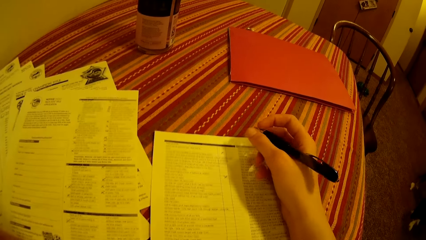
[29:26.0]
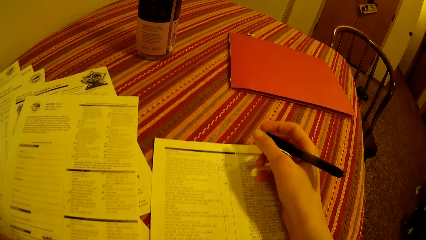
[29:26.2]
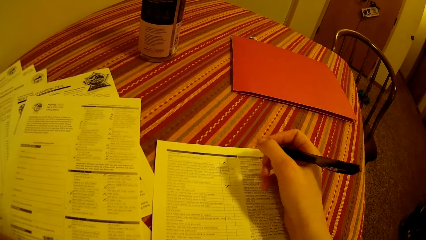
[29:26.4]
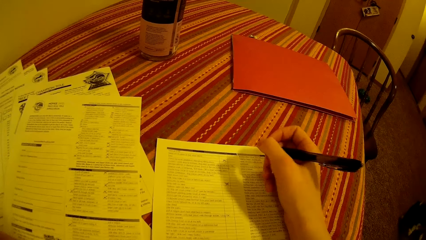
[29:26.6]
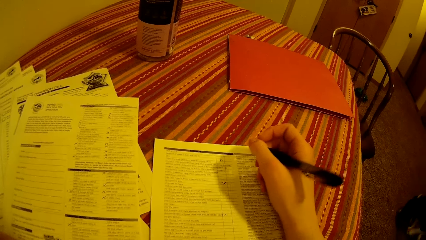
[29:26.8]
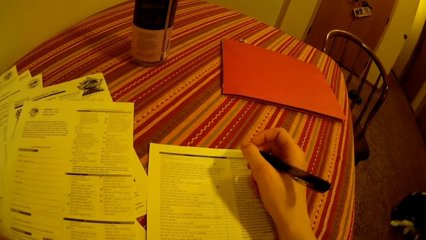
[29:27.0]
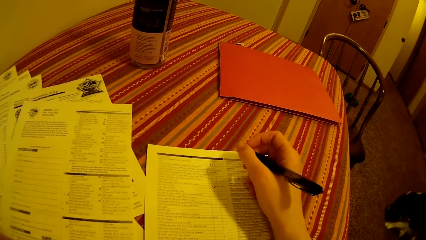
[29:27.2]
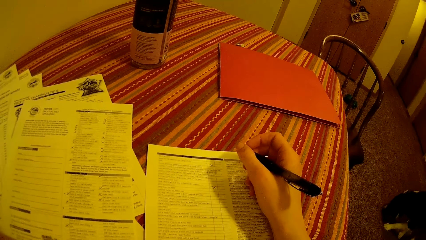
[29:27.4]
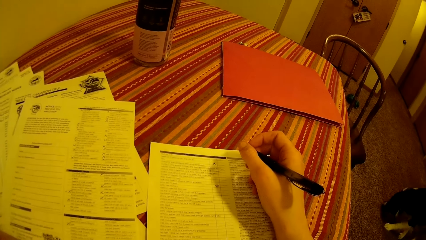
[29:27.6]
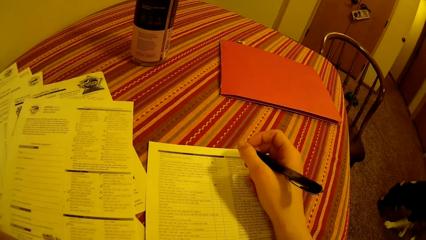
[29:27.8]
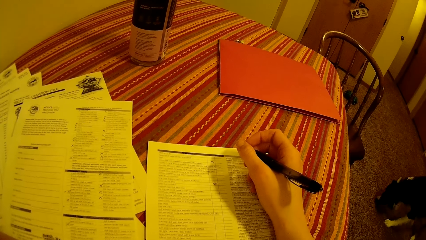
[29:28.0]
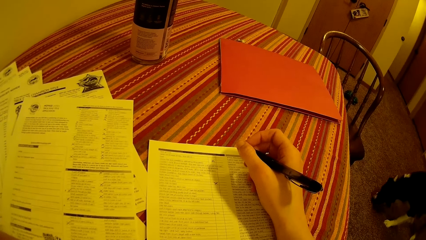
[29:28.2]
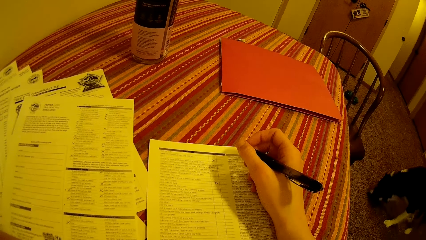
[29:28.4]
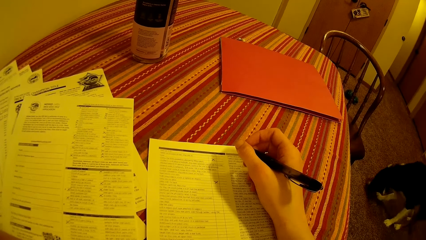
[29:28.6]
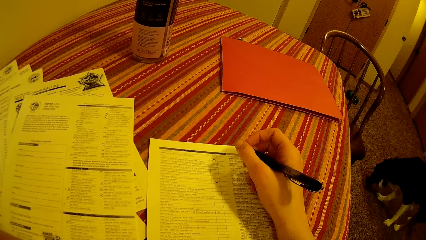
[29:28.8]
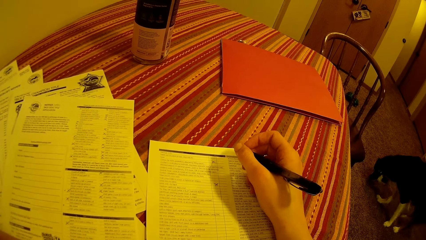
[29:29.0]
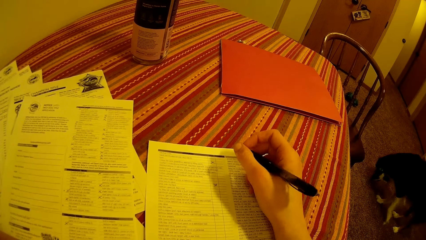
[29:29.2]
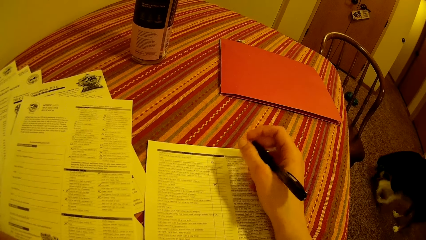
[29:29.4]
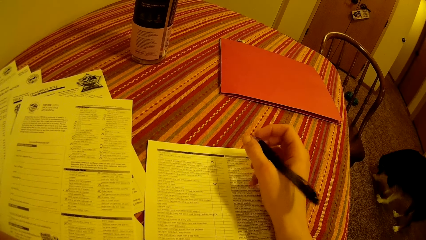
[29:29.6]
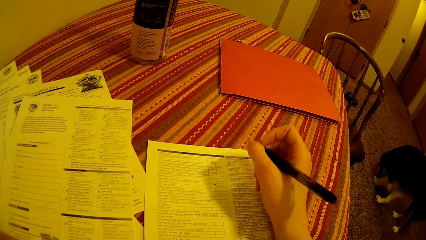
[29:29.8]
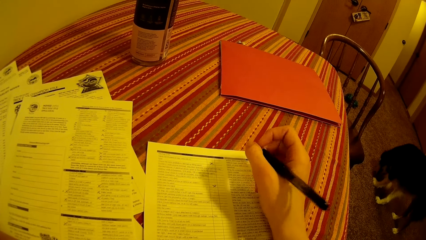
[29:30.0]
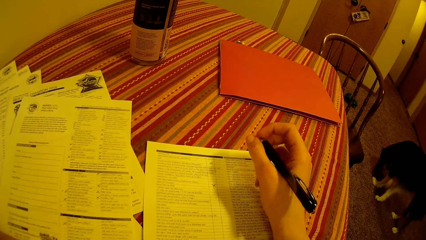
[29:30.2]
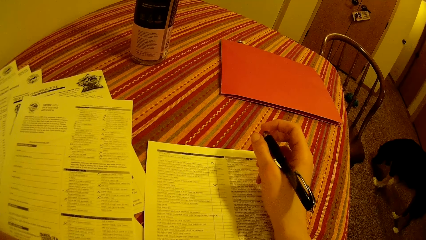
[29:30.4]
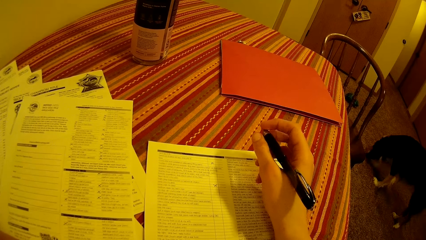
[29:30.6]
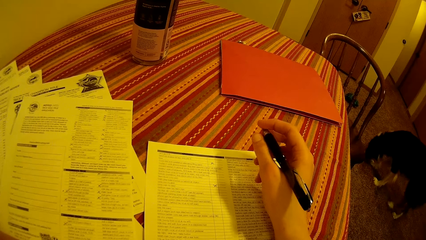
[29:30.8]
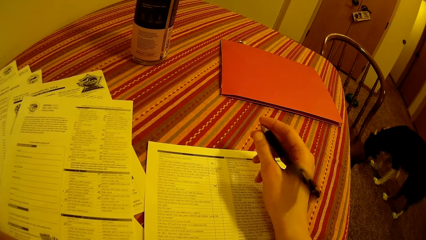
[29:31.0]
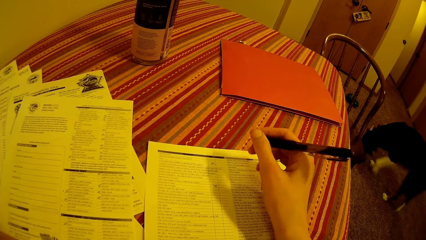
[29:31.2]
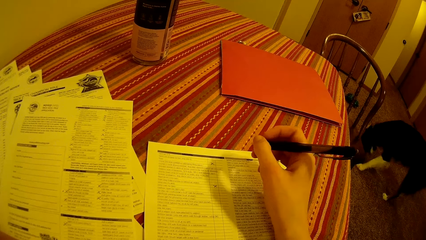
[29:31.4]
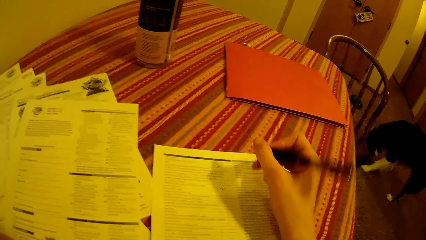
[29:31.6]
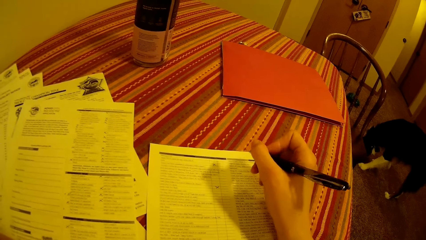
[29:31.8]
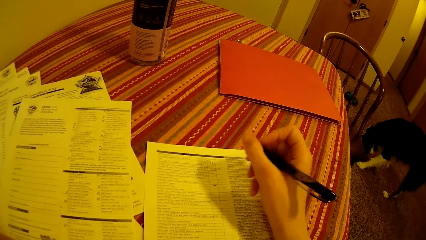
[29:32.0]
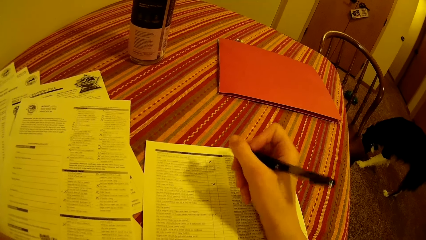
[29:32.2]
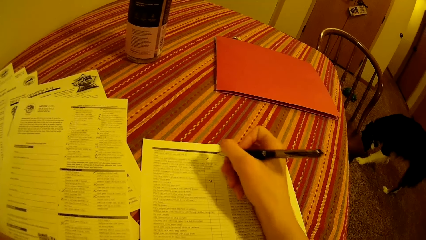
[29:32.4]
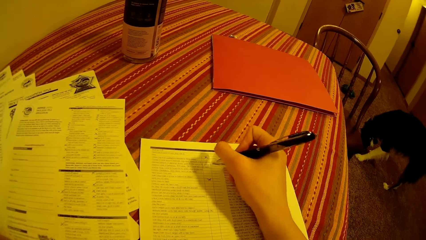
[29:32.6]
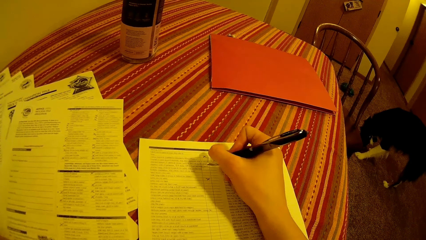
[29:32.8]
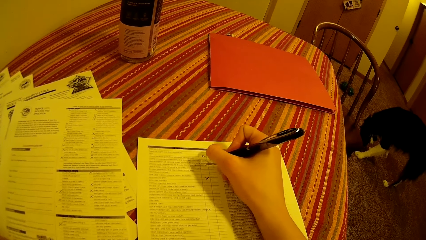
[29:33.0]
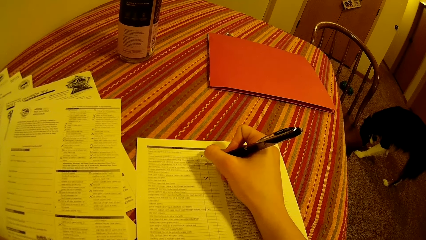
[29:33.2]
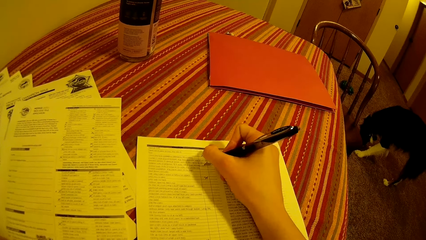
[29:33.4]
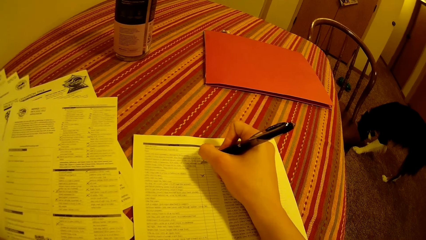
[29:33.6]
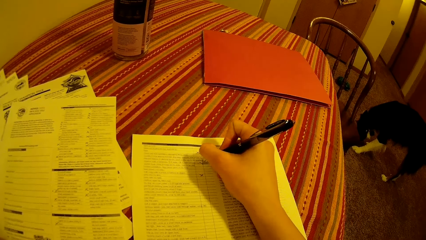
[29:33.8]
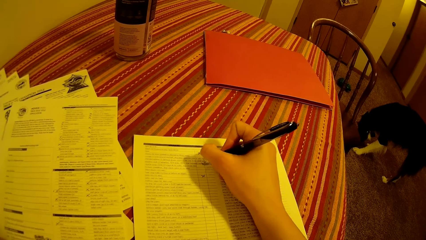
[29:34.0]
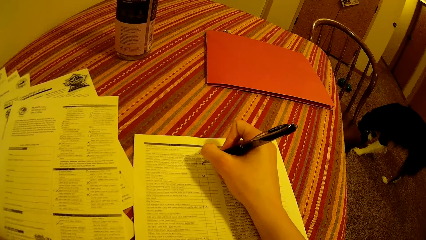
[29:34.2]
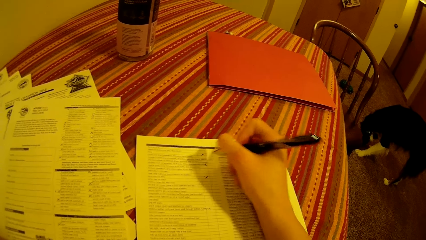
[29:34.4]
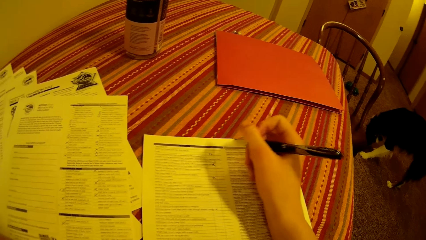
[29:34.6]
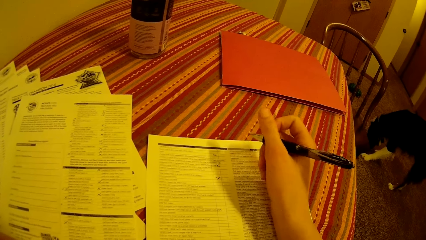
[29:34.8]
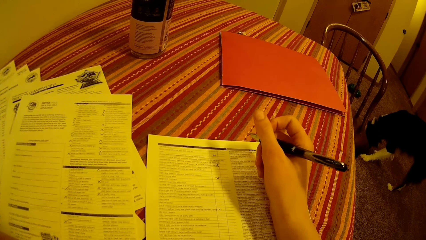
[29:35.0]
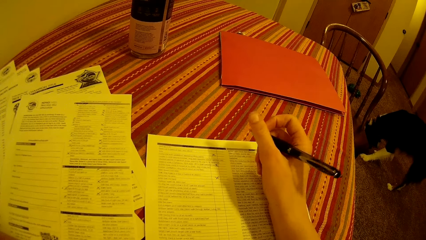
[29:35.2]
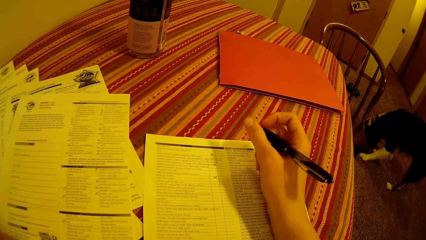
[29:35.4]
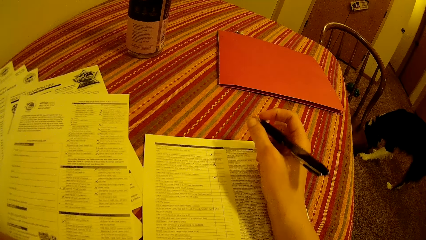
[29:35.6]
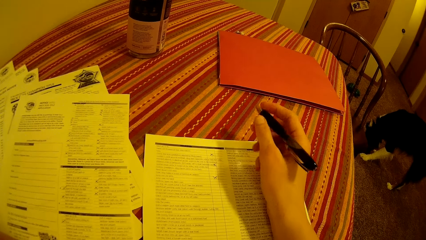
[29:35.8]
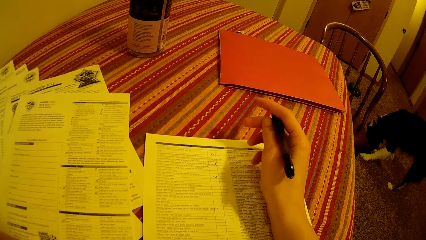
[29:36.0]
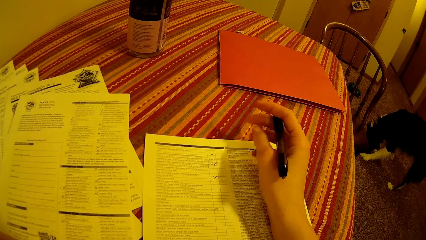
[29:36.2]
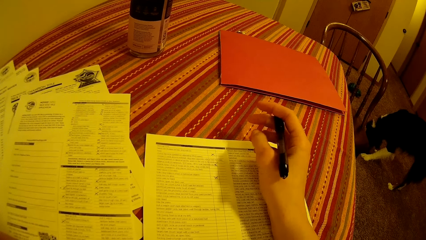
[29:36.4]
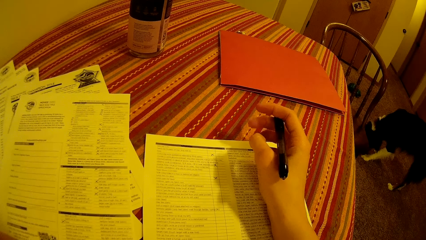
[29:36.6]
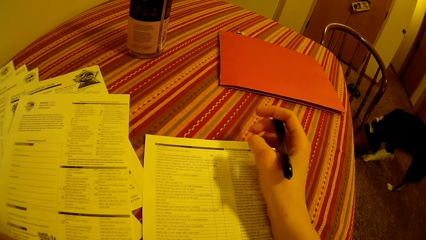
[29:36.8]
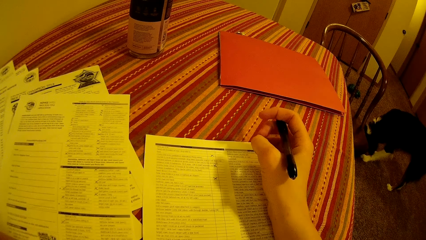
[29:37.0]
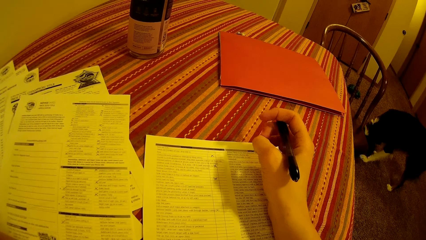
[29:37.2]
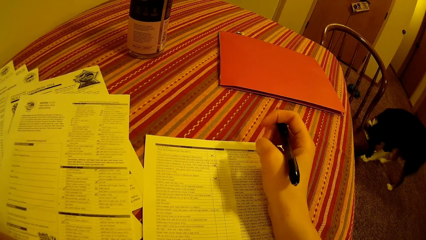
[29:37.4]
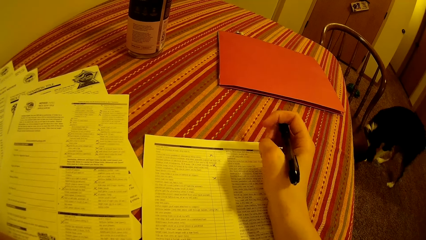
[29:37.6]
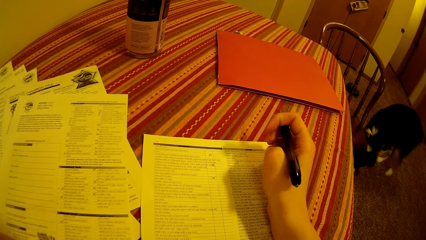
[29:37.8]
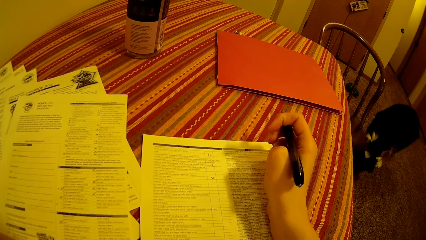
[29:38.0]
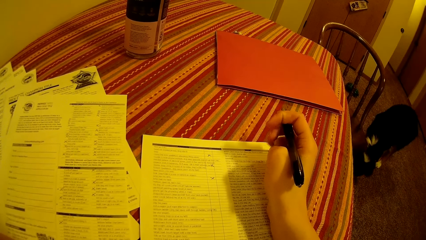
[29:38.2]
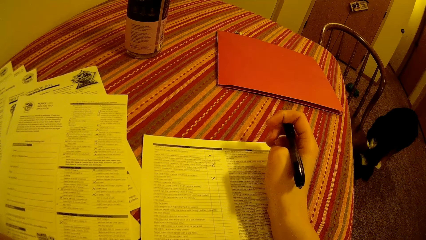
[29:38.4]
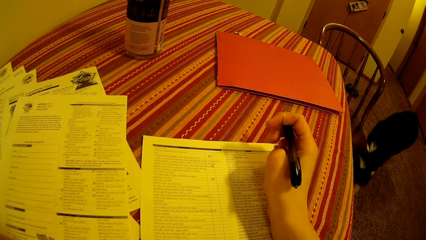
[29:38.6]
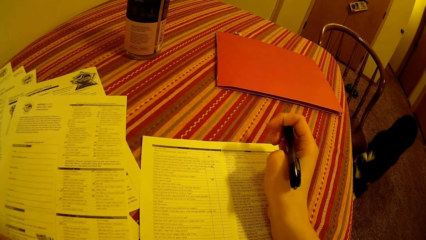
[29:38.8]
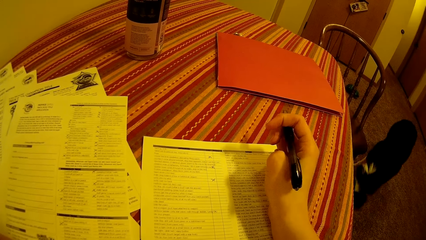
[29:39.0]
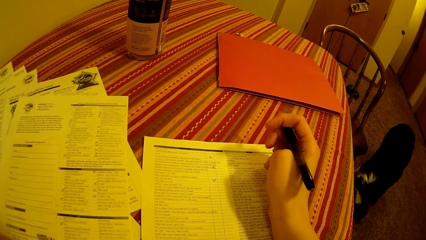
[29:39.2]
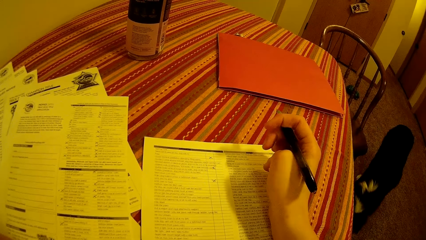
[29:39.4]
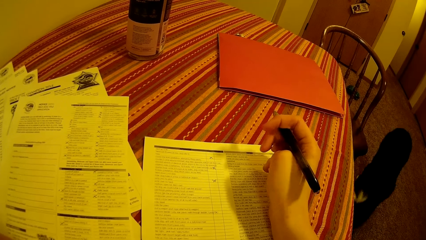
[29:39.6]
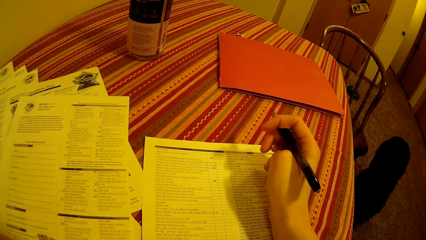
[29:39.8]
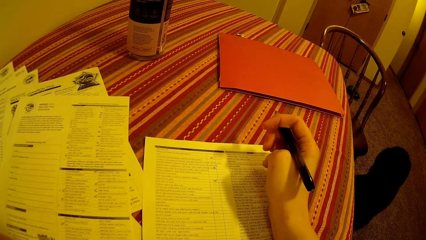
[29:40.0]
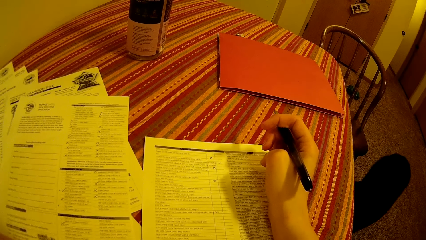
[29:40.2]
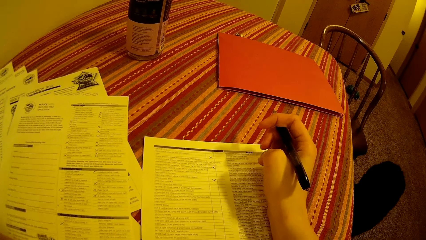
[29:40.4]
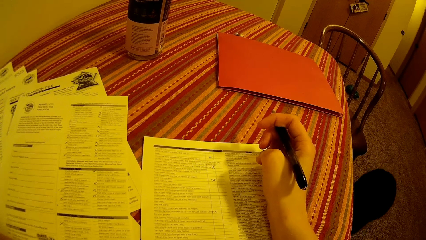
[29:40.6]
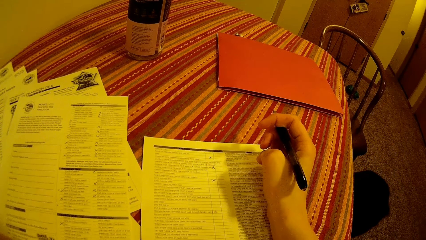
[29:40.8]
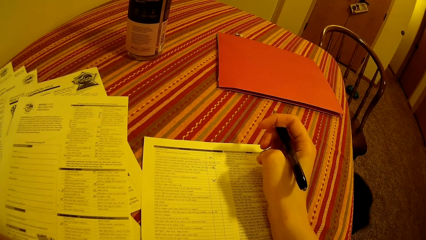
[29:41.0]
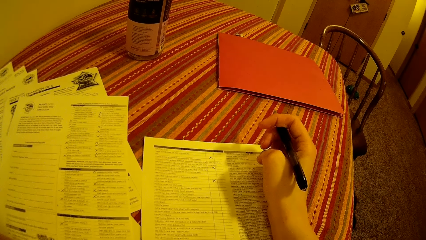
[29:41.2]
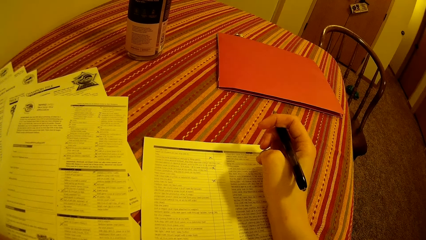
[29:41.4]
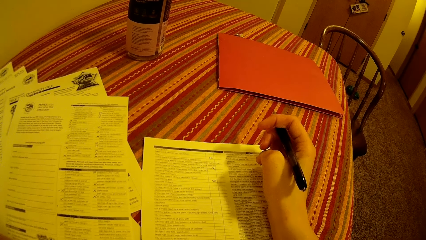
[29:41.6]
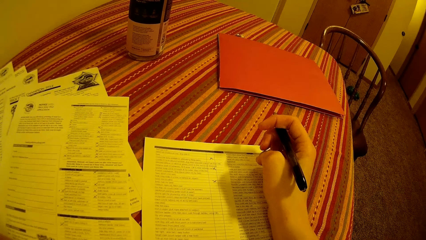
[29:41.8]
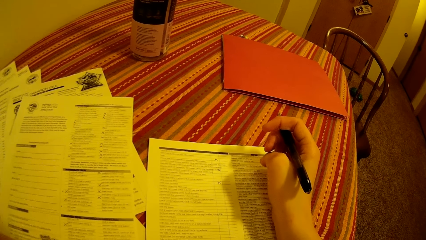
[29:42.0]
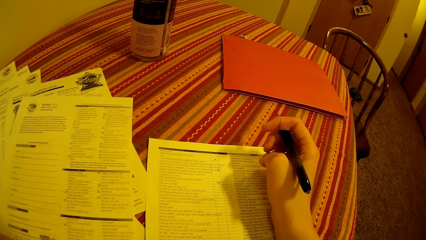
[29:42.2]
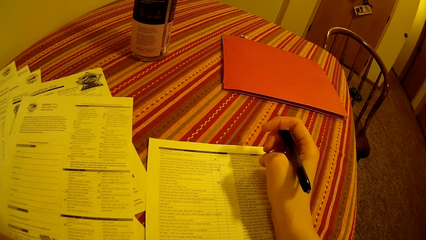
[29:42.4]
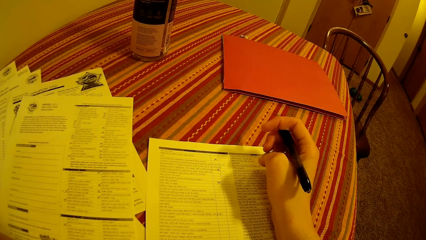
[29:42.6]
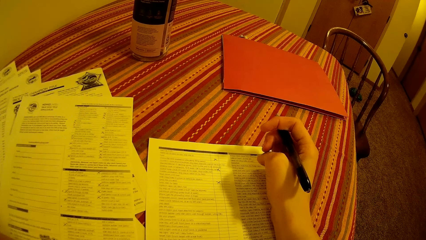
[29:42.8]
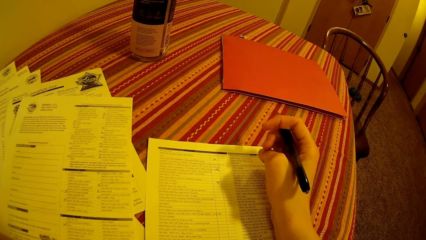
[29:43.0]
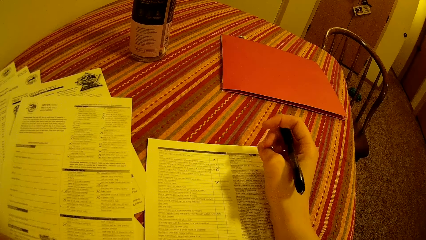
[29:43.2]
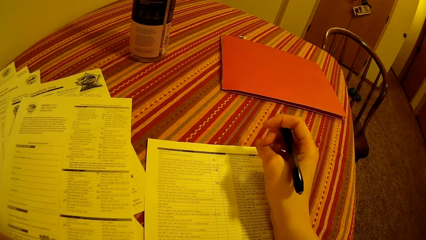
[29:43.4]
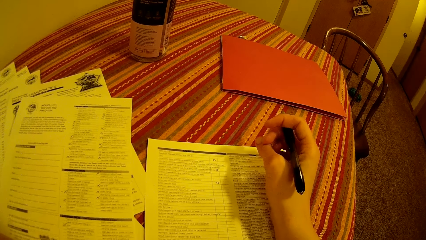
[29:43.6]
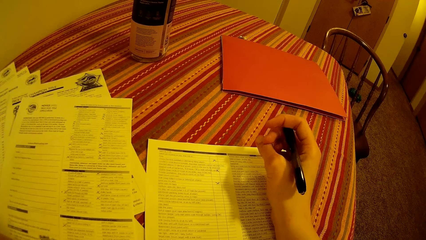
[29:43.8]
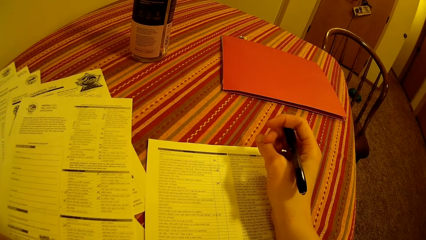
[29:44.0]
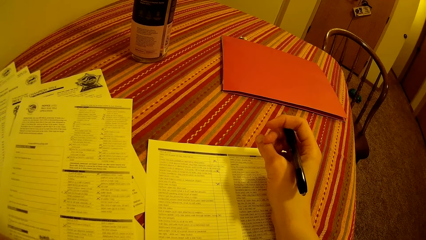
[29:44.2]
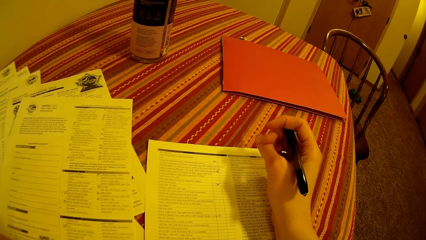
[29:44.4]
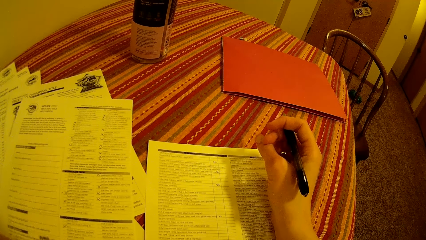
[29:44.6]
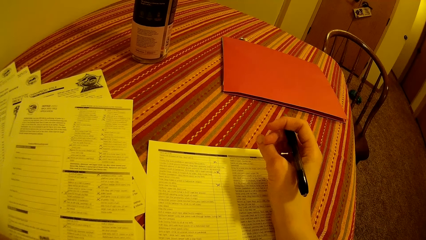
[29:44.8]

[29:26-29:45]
The camera wearer fills the application checklist on the table with the pen in his right hand. He turns around the room.
